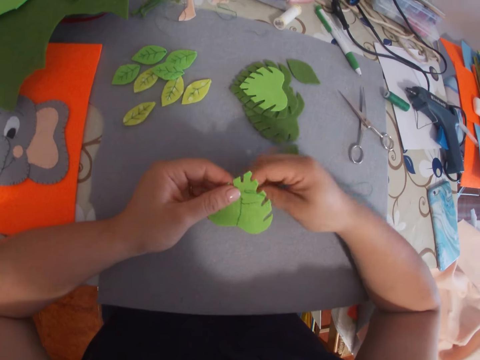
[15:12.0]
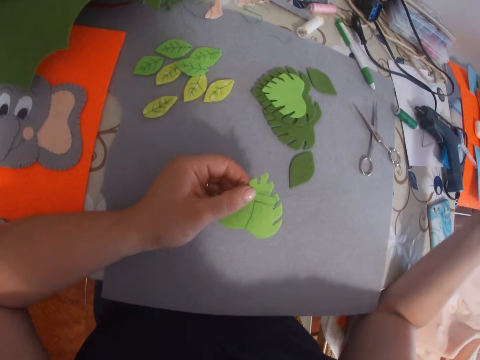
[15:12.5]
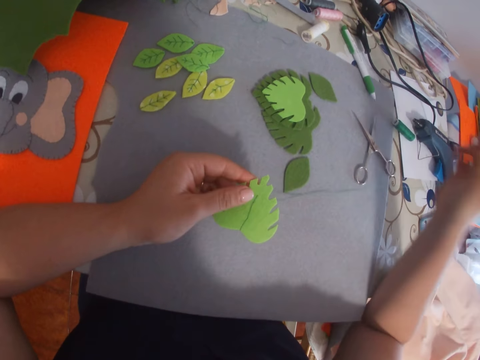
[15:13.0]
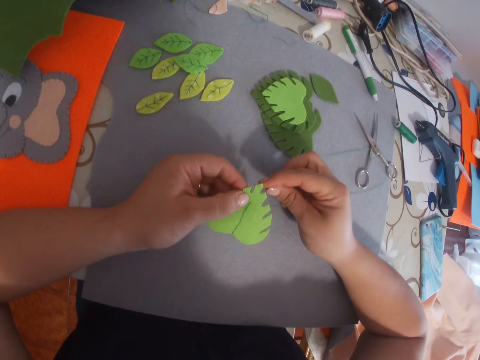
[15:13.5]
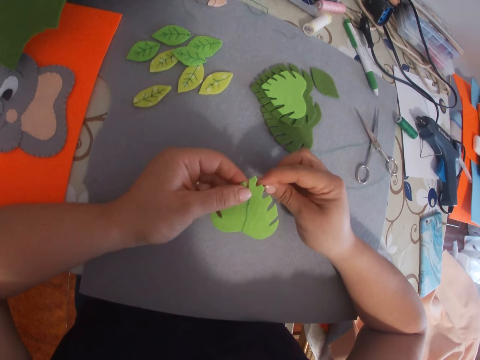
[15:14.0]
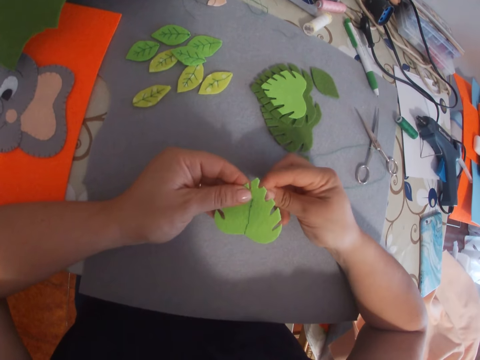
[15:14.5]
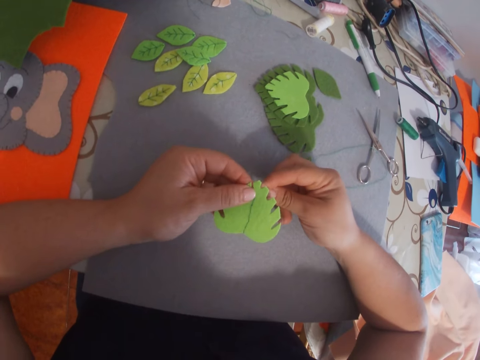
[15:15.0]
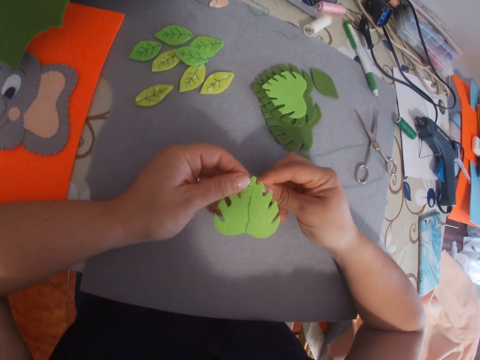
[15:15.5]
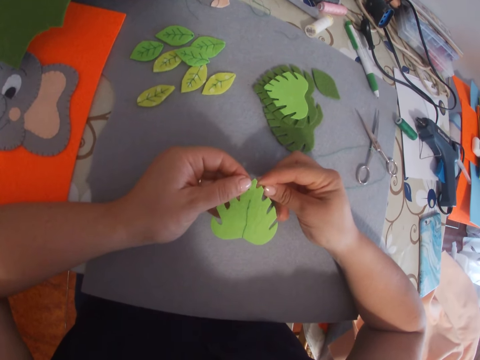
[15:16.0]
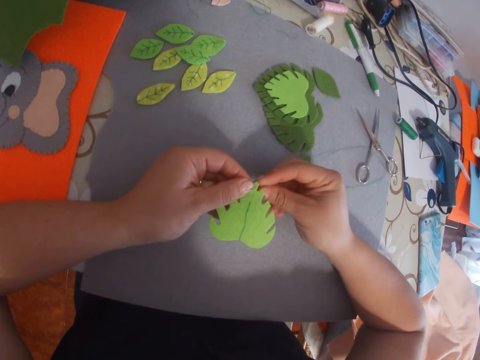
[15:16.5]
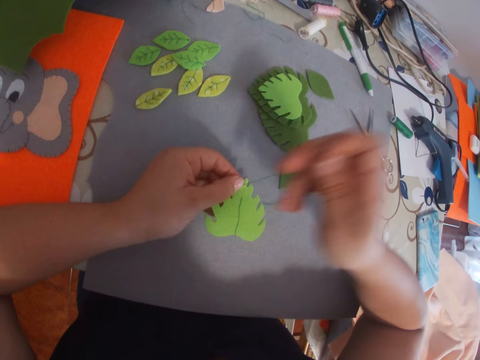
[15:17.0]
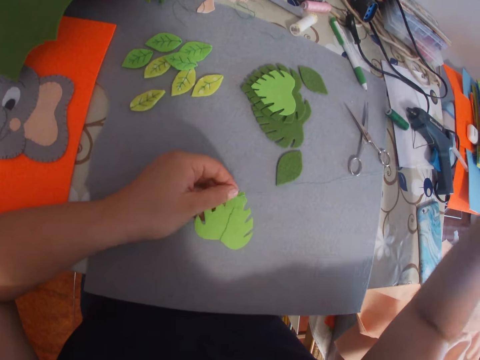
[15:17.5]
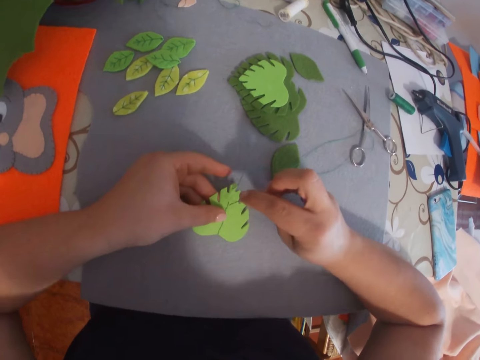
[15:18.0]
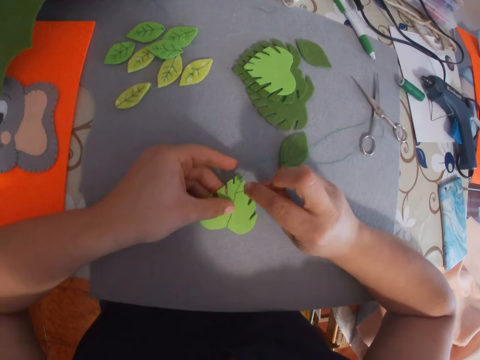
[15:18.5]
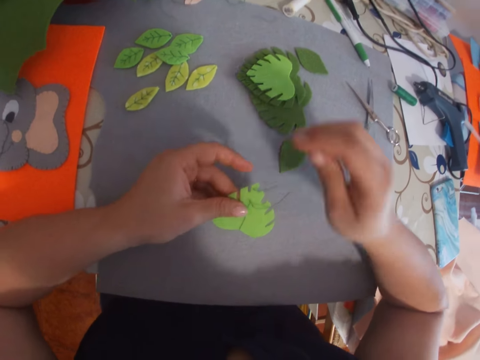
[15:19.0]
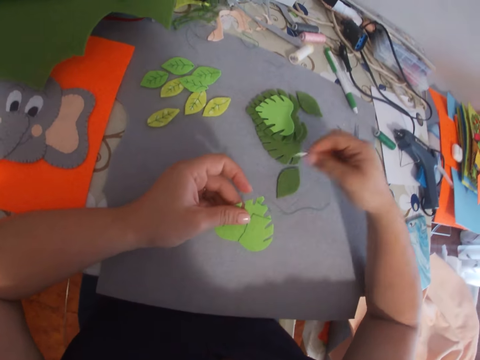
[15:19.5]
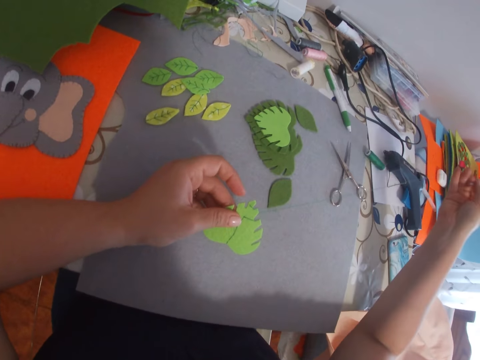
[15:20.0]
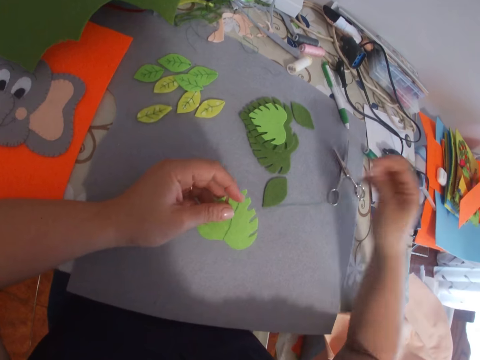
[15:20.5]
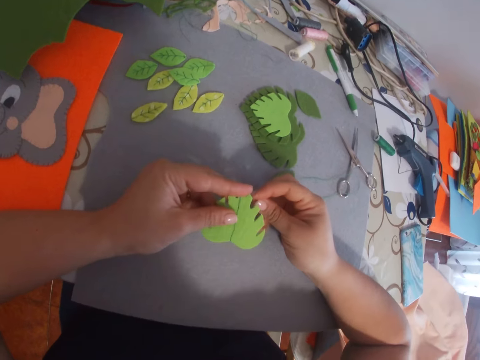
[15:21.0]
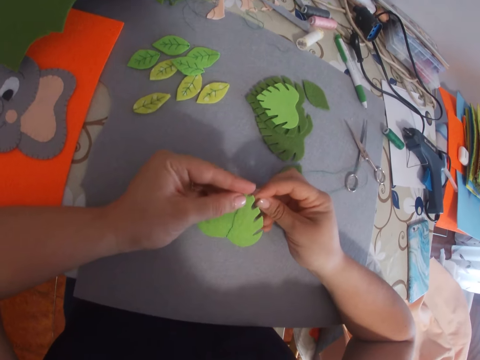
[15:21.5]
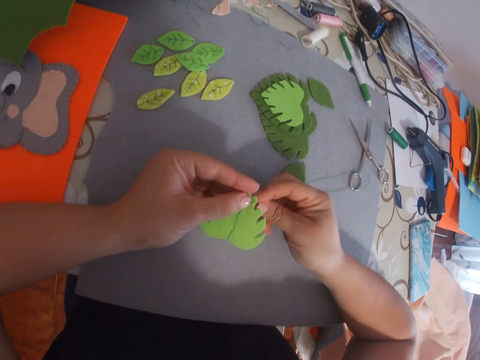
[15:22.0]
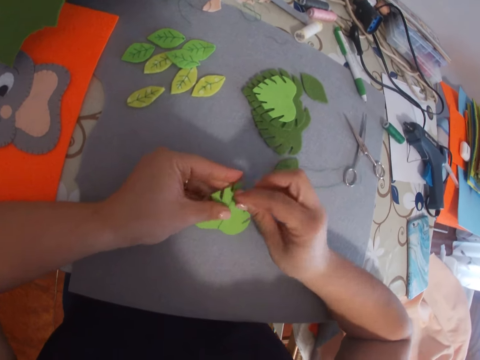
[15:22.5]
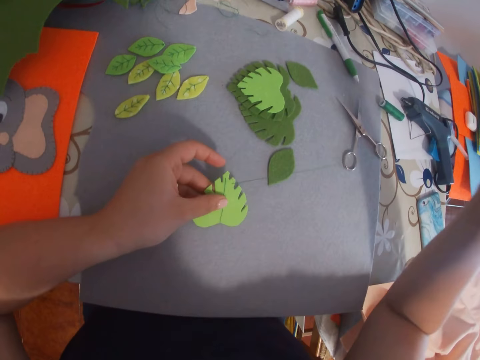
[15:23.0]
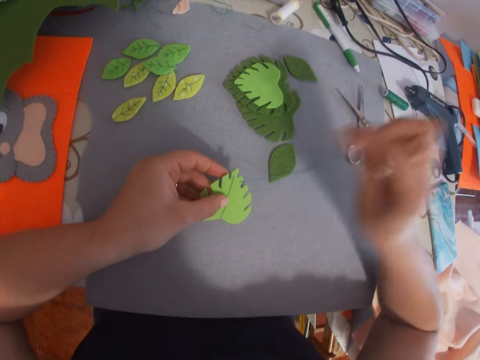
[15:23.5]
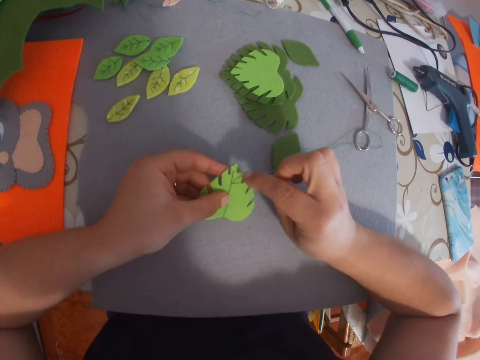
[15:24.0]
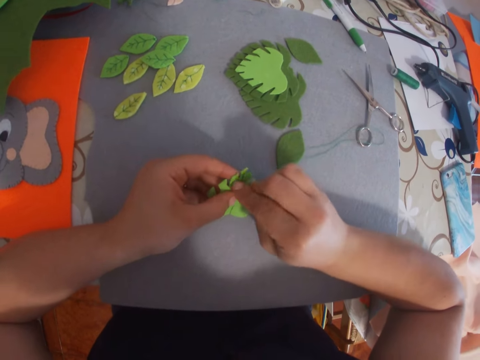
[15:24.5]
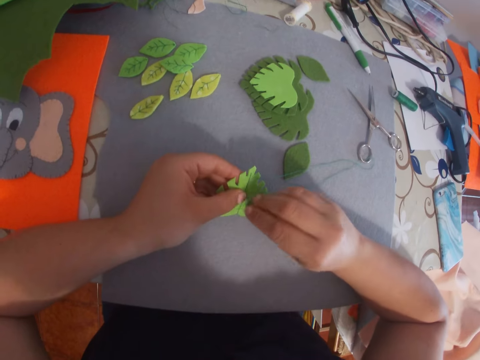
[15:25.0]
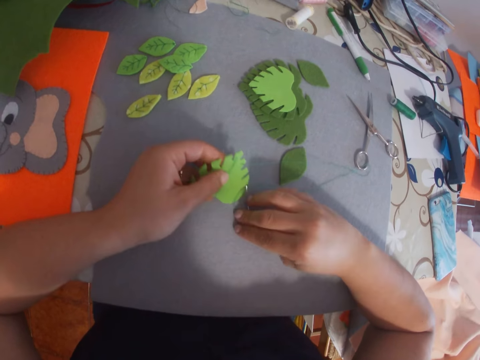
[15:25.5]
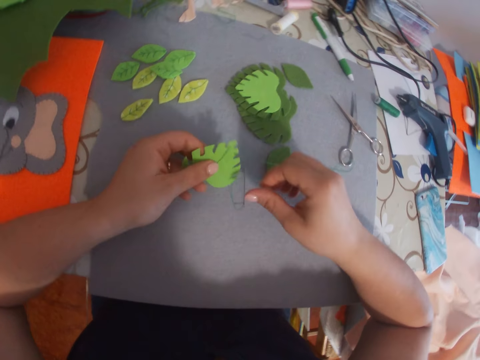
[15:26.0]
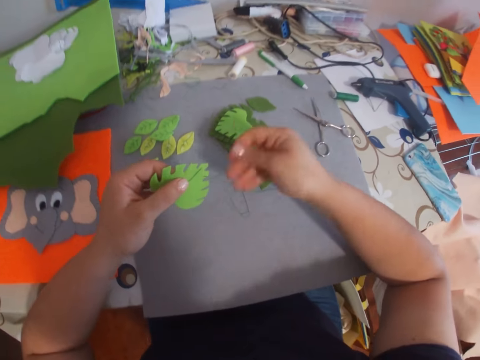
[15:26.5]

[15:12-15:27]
The camera wearer stitches something. They pull a sewing string. They stitch something. They pull the sewing string. They stitch something. They pull the sewing string. They stitch something. They pull the sewing string. They stitch something.

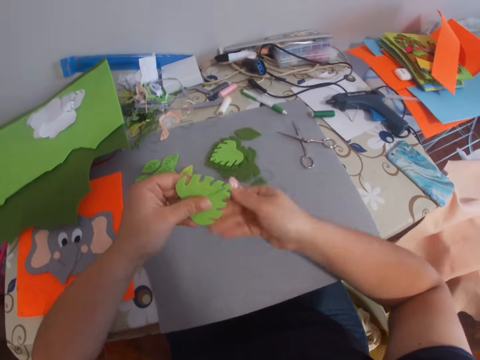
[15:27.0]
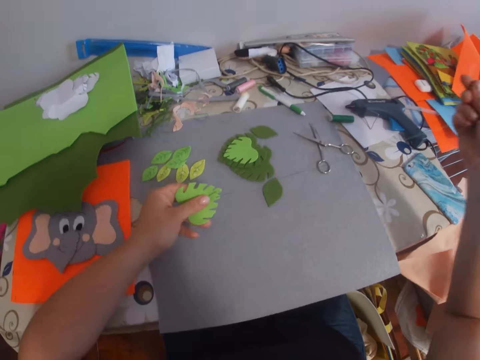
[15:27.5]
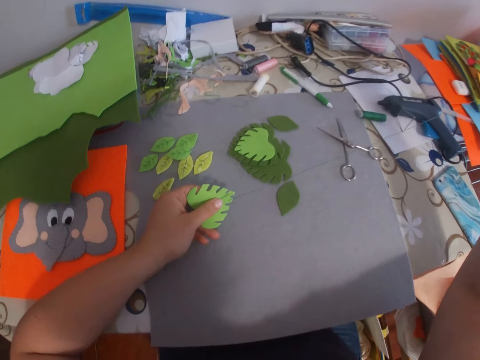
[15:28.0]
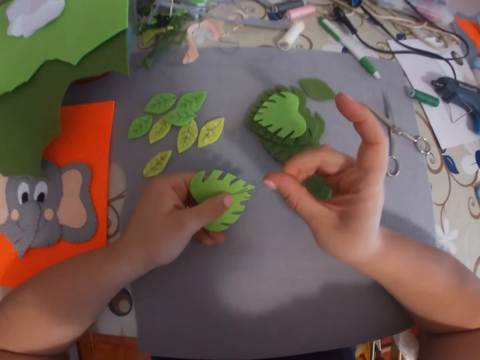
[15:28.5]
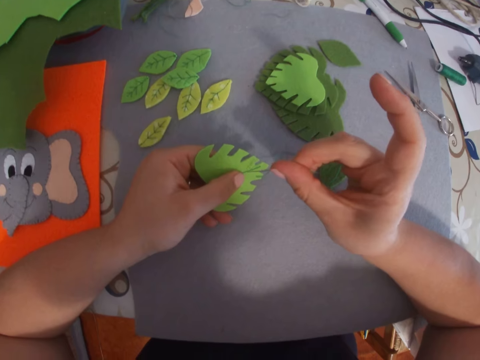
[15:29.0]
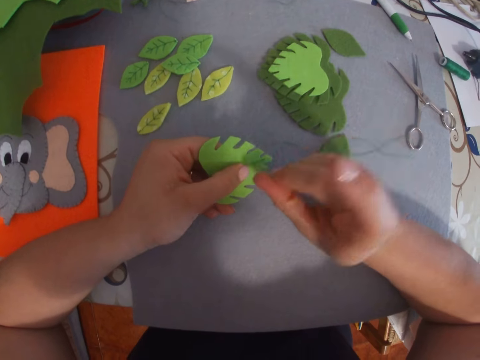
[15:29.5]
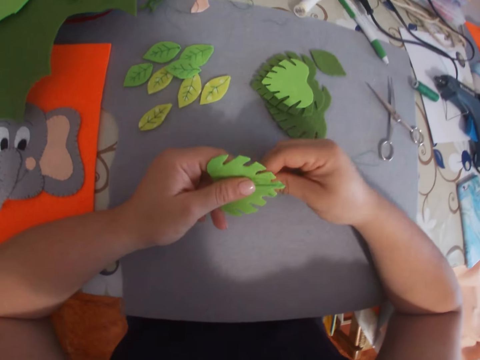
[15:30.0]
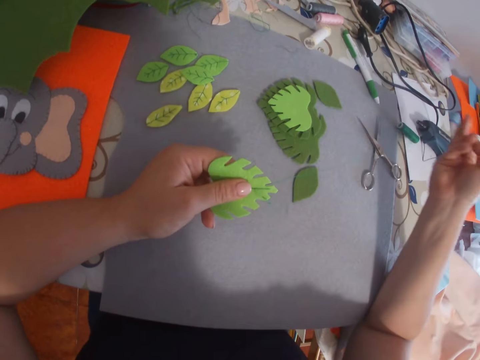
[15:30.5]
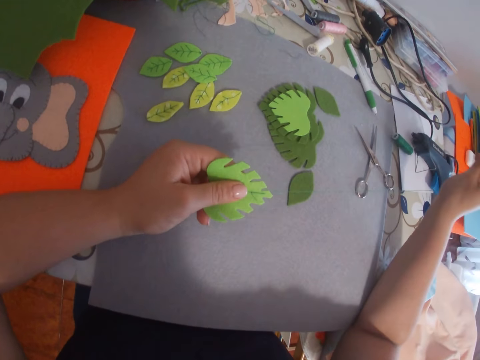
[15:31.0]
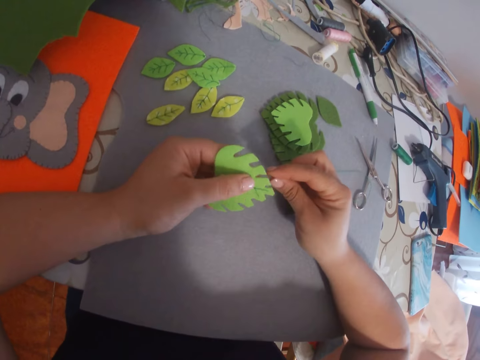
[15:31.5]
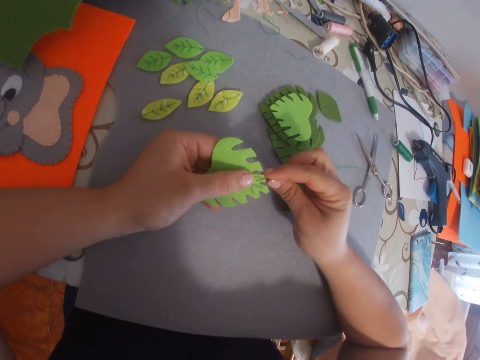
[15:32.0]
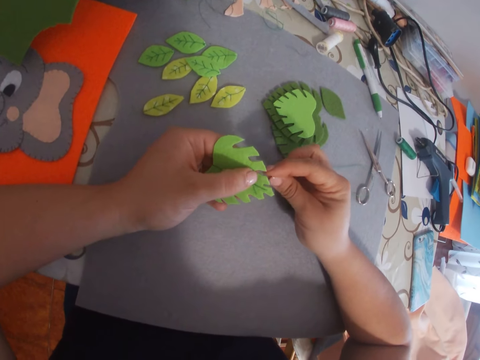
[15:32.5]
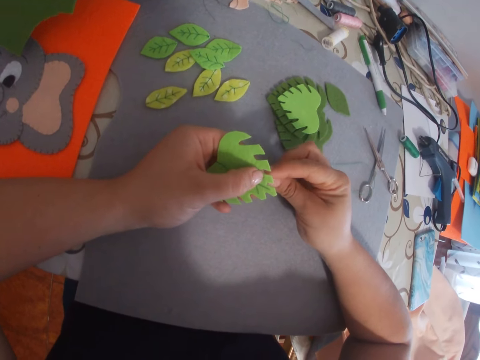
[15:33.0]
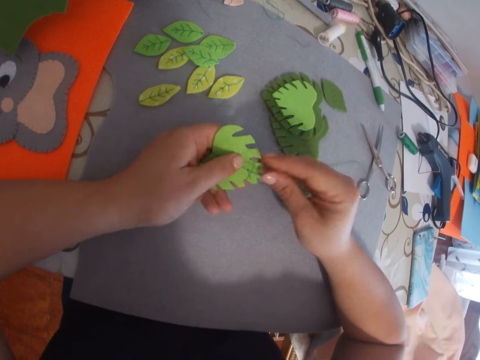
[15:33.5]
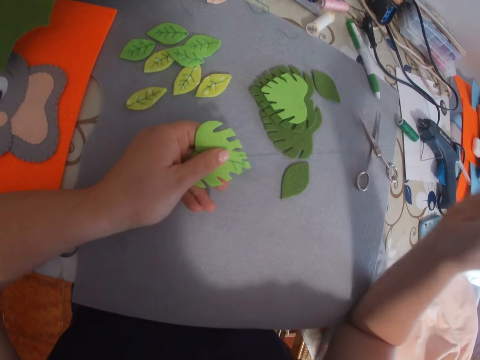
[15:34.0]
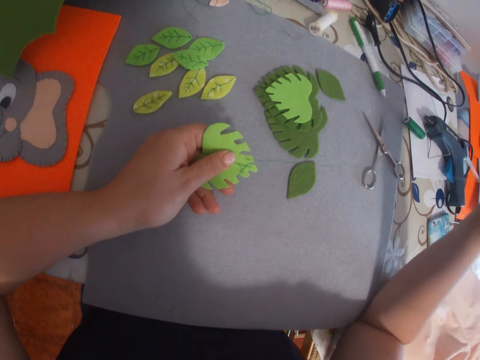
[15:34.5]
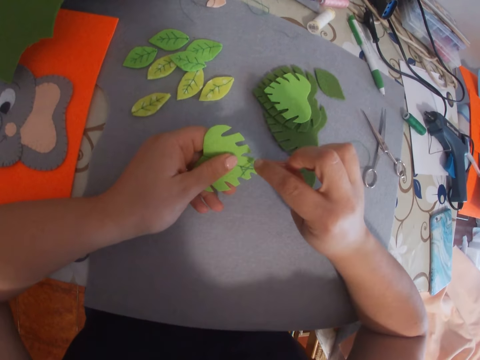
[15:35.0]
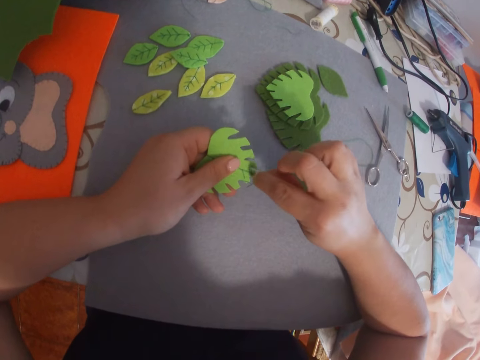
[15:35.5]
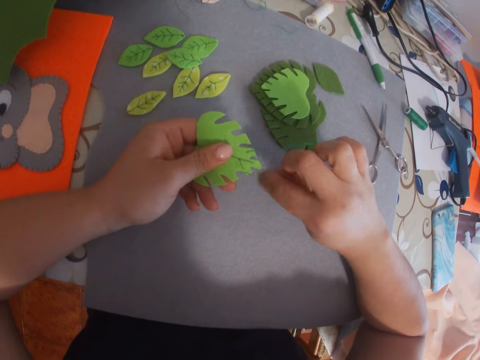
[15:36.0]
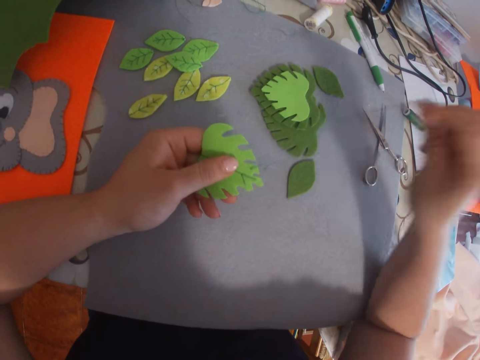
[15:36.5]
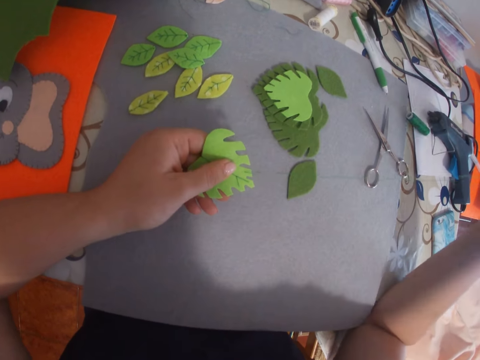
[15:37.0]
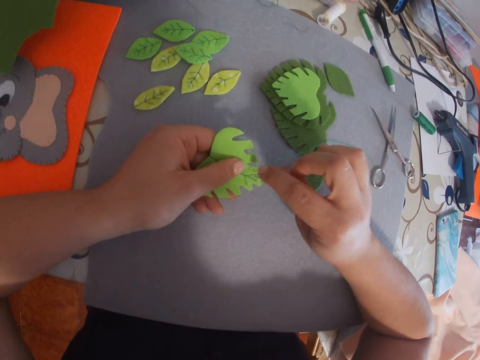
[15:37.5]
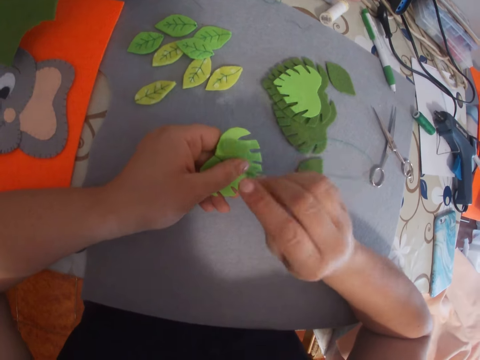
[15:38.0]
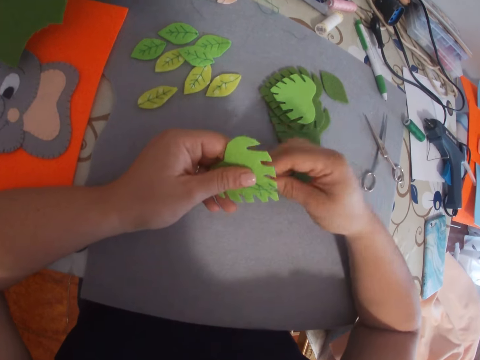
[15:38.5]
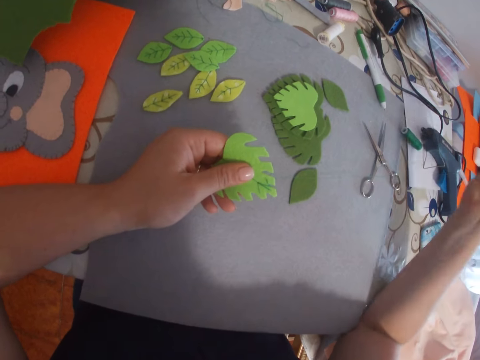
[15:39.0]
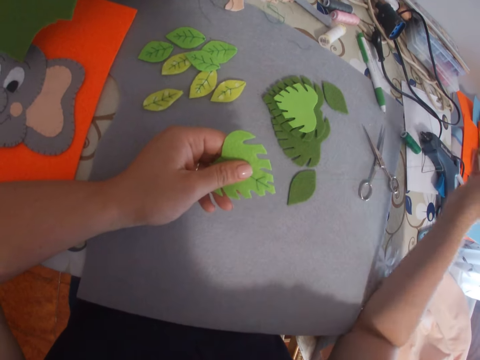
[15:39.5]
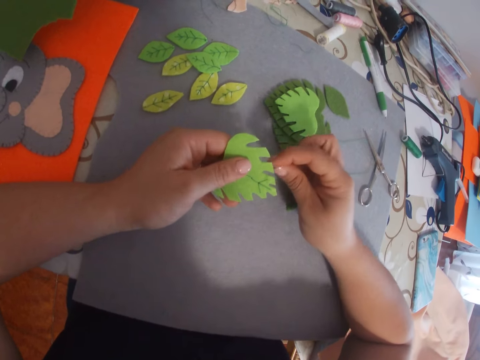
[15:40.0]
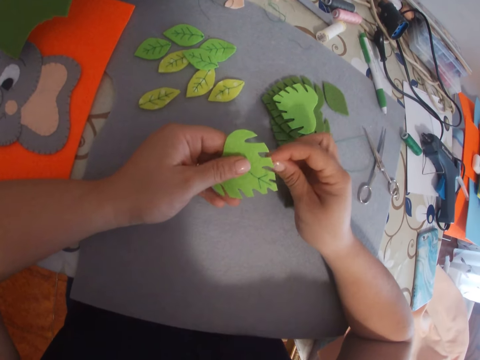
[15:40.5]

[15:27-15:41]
The camera wearer pulls a sewing string. They stitch something. They pull the sewing string repeatedly. They insert the sewing needle between the string. They pull the sewing string. They stitch something. They pull the sewing string.
